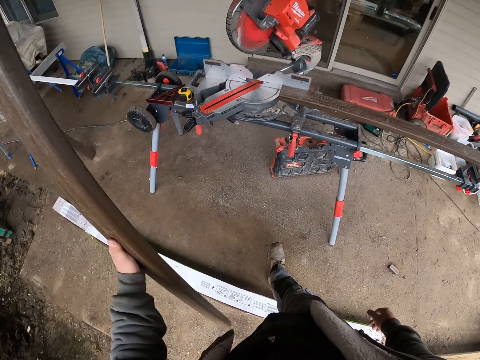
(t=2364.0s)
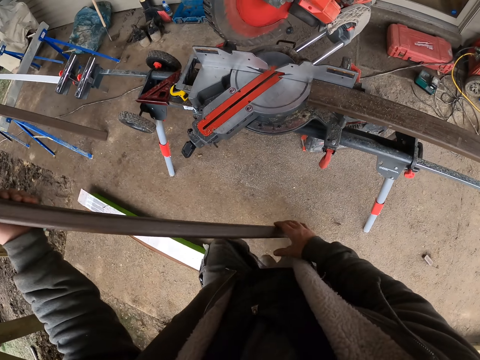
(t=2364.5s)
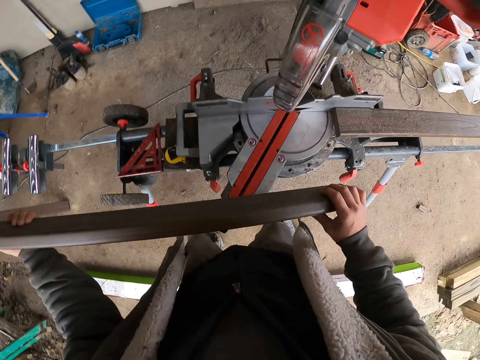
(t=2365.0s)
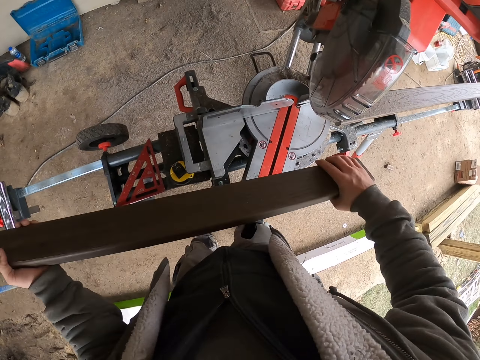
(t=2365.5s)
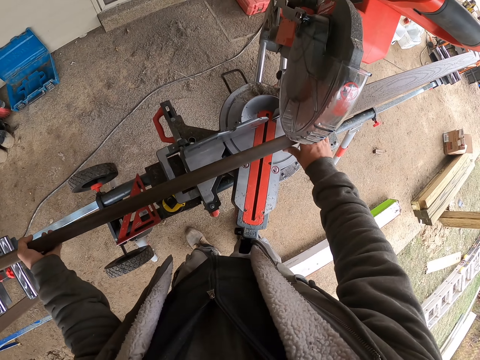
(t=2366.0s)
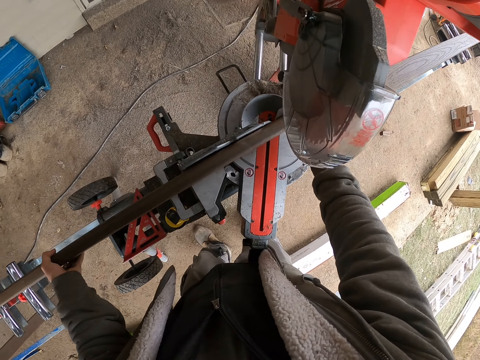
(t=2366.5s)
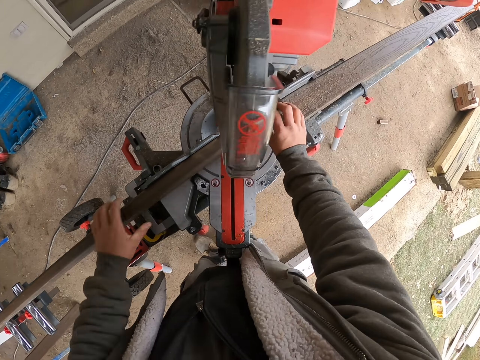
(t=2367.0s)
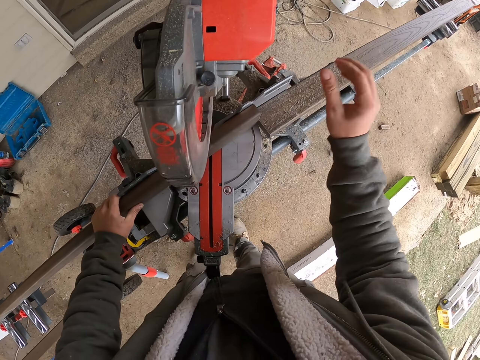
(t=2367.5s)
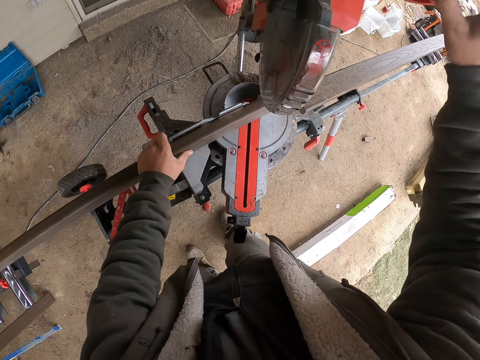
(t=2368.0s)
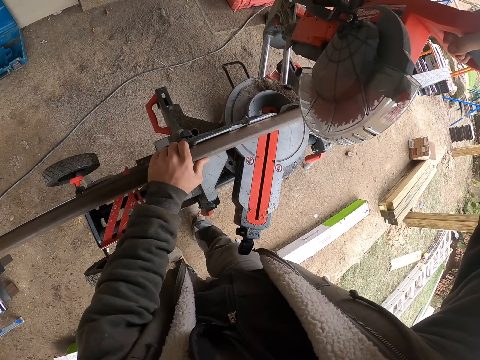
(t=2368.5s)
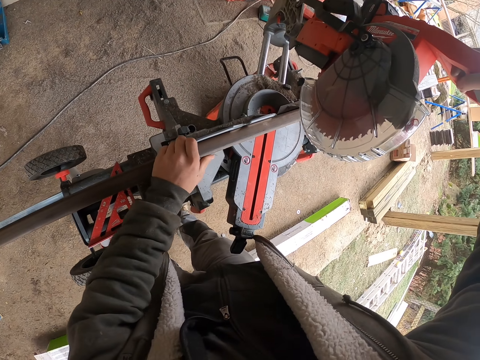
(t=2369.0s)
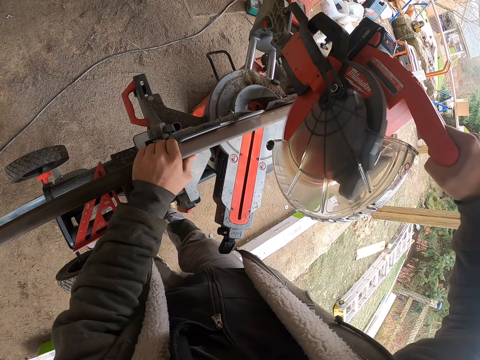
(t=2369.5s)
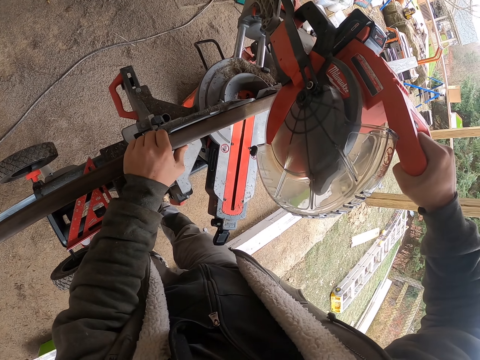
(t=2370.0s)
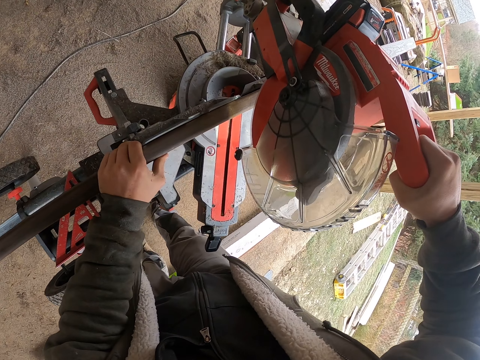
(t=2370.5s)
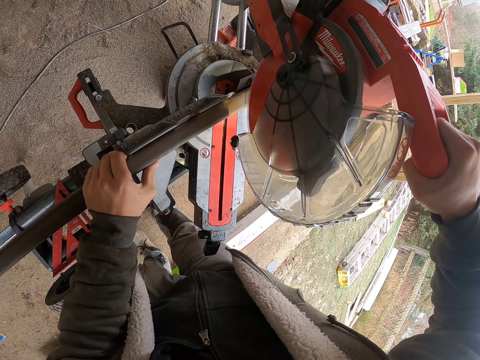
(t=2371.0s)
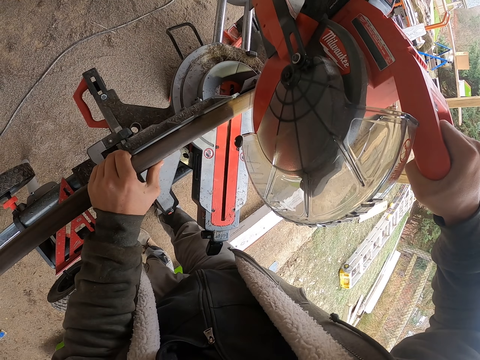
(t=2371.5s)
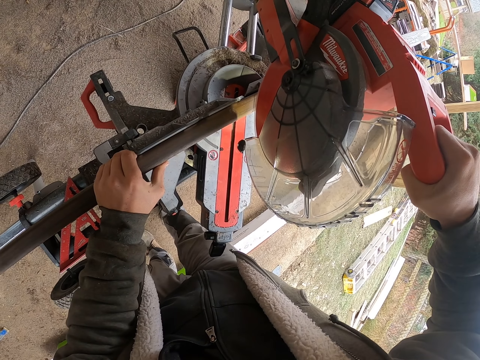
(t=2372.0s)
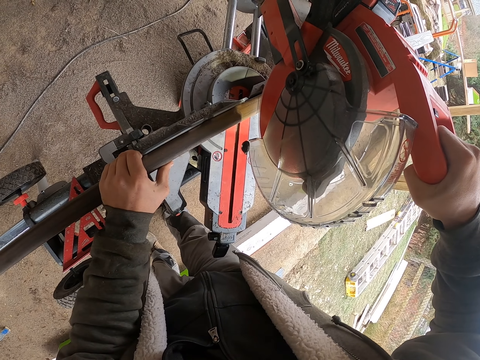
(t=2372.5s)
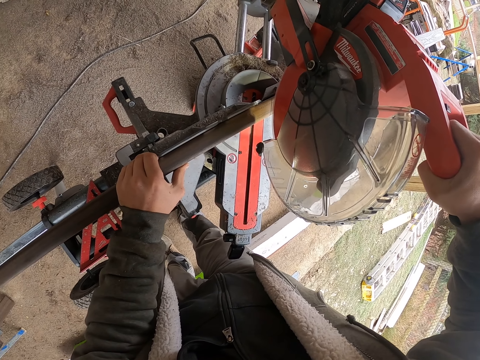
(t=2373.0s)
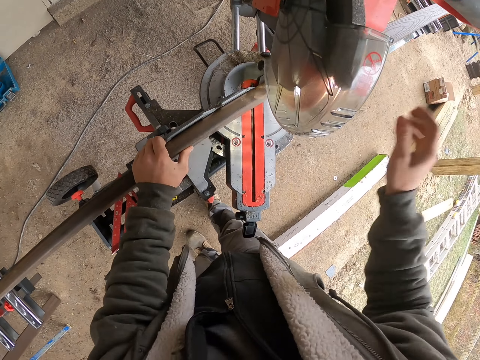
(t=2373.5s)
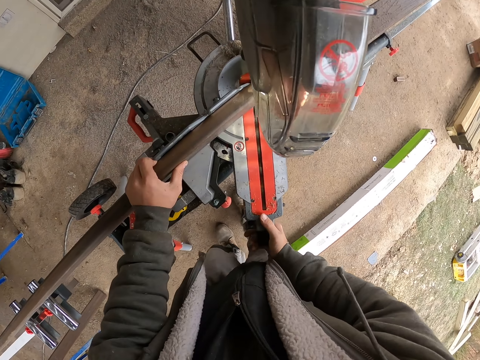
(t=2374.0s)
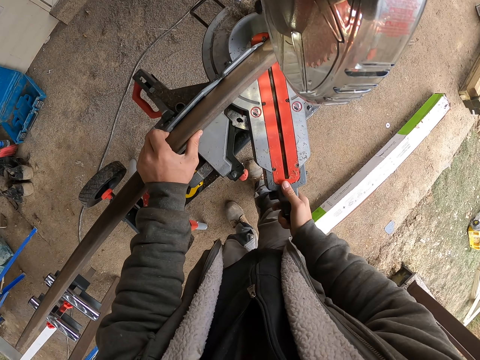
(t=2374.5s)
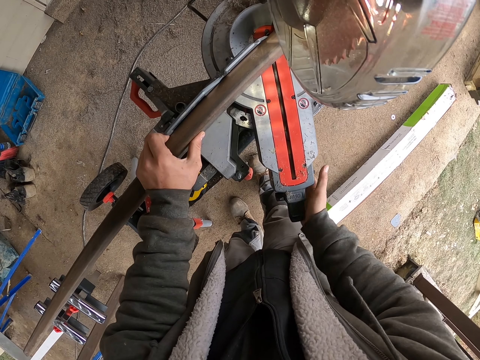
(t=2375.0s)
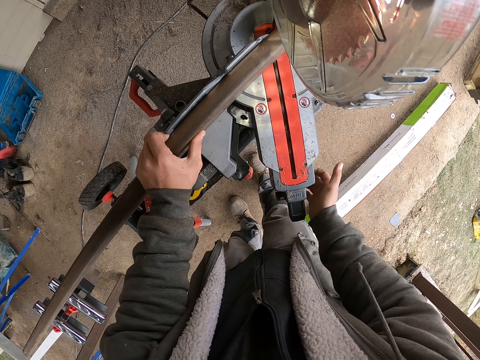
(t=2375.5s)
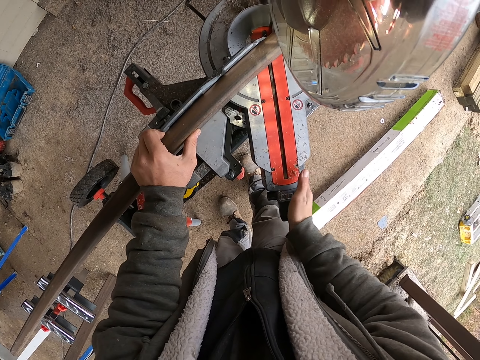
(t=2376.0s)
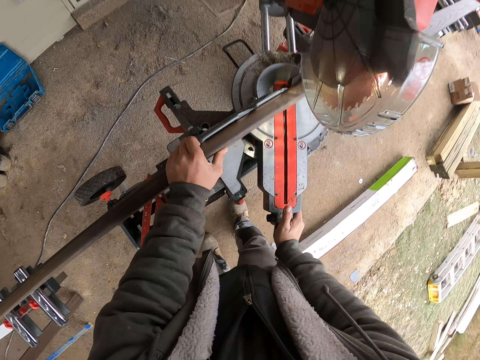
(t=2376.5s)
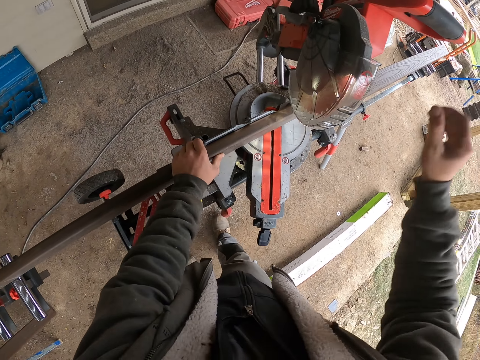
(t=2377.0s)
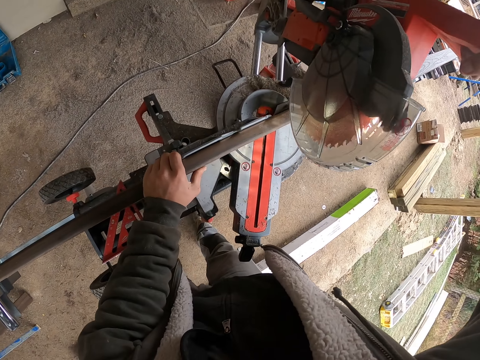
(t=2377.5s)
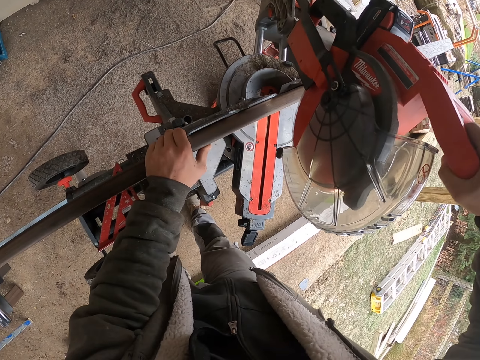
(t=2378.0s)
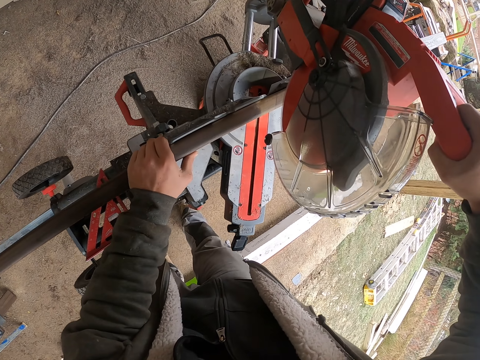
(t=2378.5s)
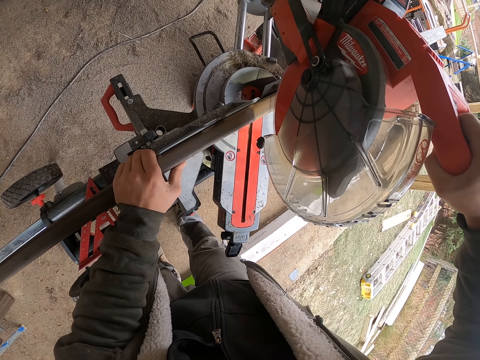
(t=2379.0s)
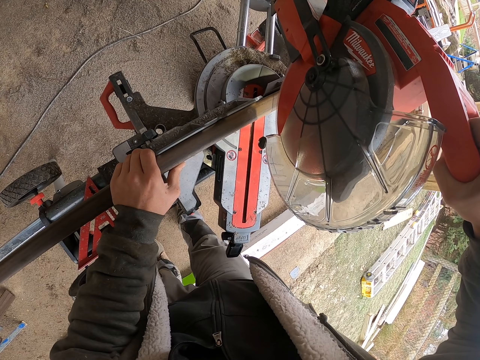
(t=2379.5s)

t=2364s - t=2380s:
The camera wearer adjusts the wood. They place the lumber on the wood cutter. They hold the saw machine handle. They lower the wood cutter. They adjust the machine. They adjust part of the saw machine. They hit on the wood cutter. They hold the machine handle. They lower the wood cutter.

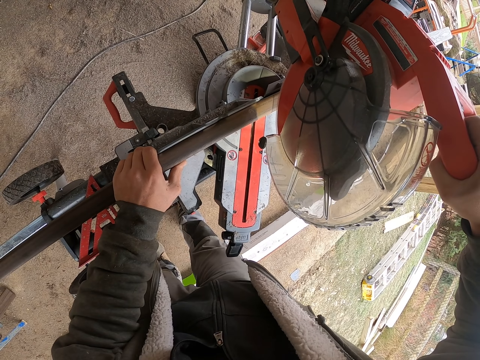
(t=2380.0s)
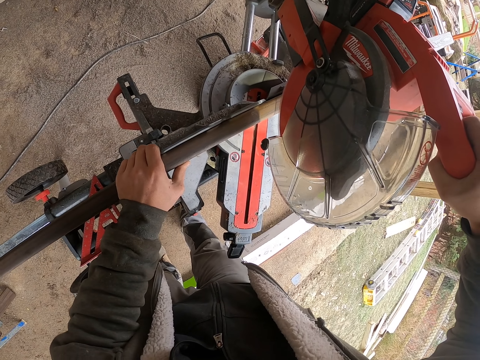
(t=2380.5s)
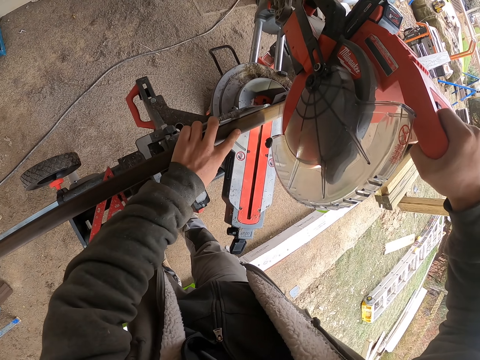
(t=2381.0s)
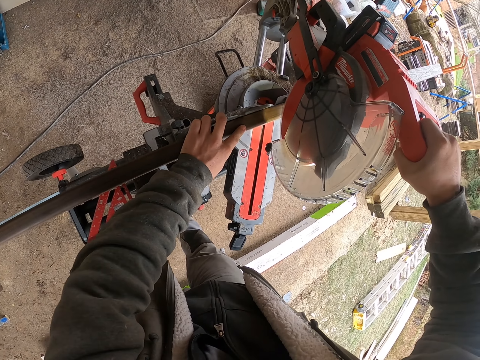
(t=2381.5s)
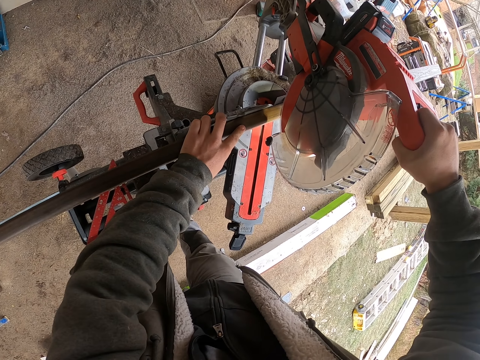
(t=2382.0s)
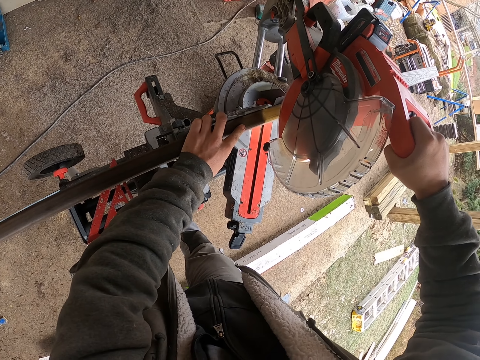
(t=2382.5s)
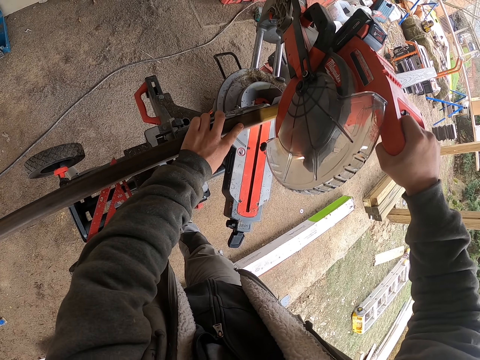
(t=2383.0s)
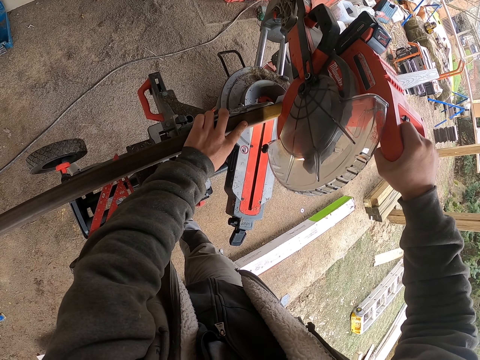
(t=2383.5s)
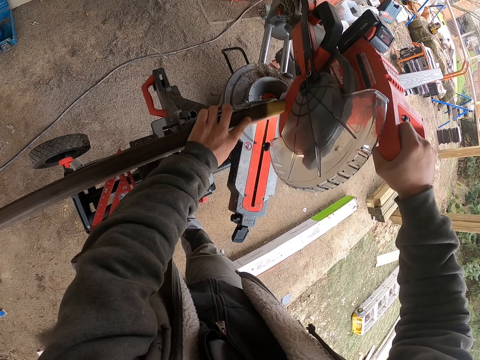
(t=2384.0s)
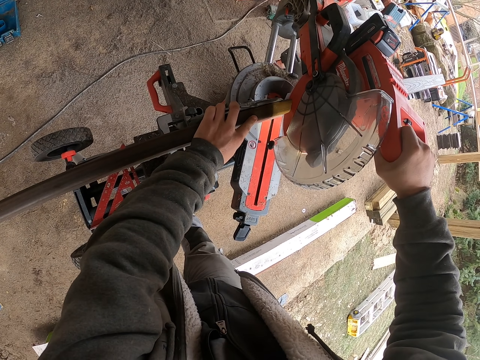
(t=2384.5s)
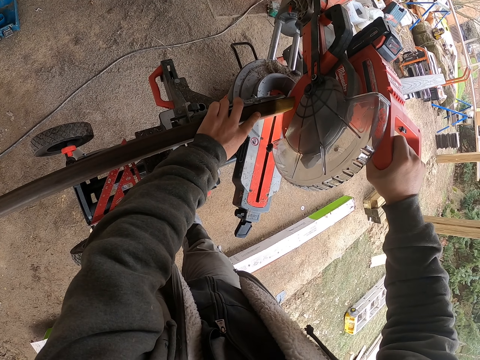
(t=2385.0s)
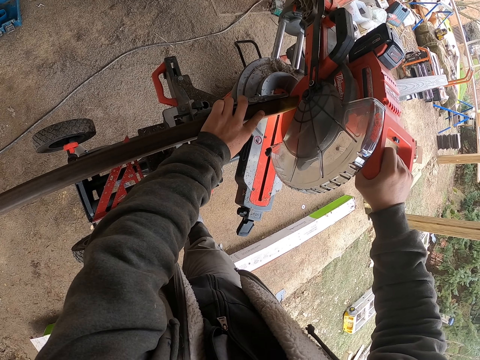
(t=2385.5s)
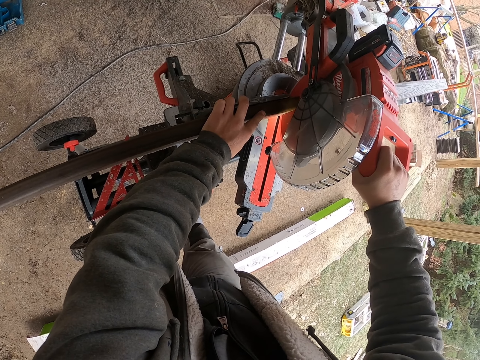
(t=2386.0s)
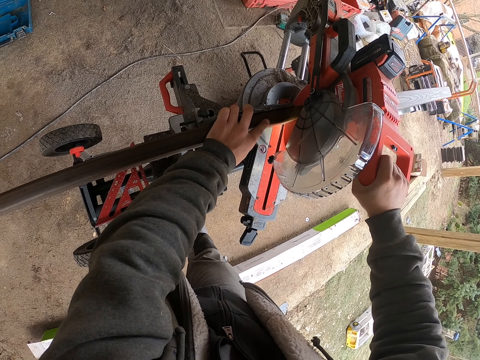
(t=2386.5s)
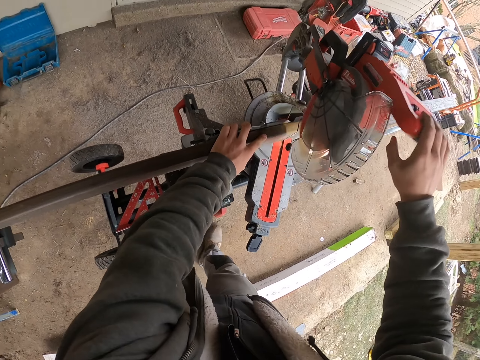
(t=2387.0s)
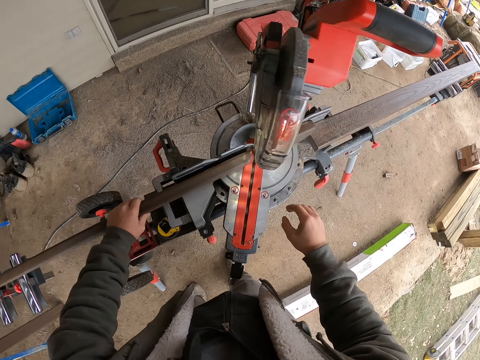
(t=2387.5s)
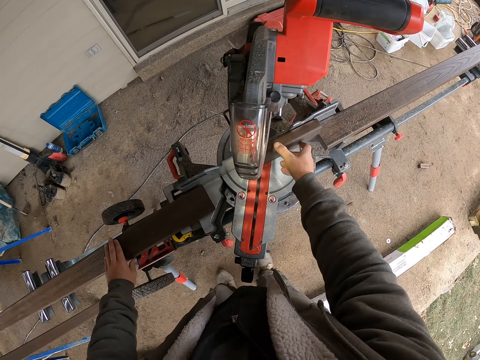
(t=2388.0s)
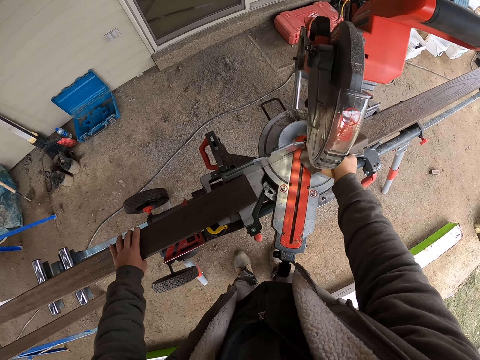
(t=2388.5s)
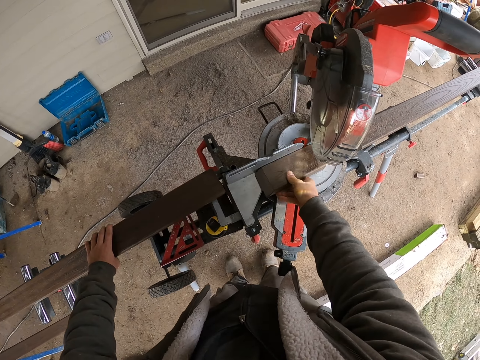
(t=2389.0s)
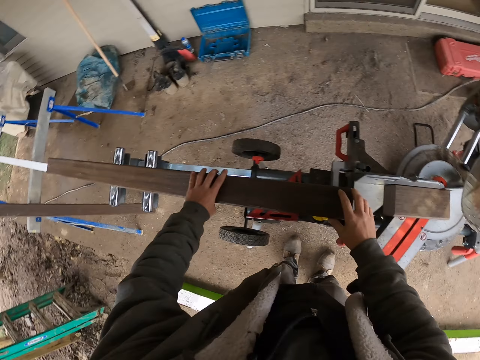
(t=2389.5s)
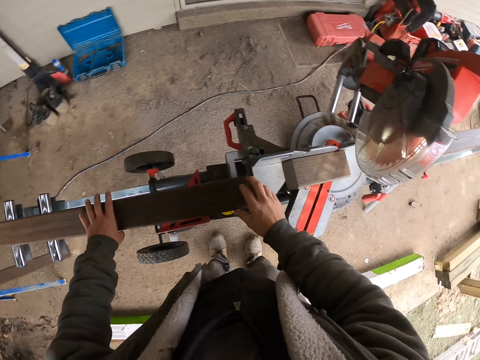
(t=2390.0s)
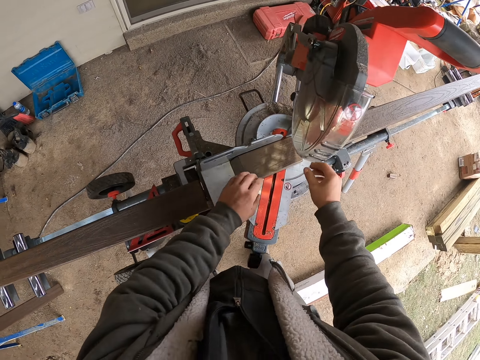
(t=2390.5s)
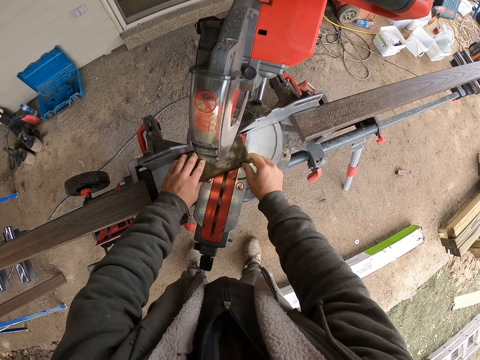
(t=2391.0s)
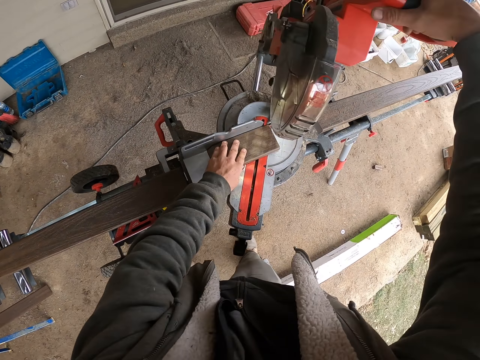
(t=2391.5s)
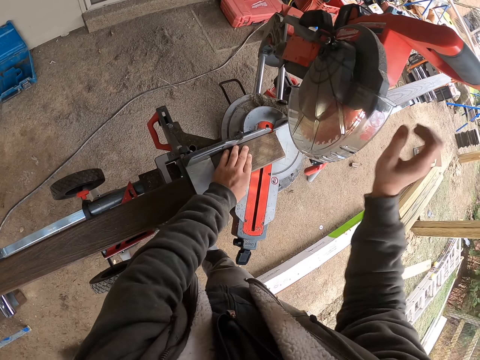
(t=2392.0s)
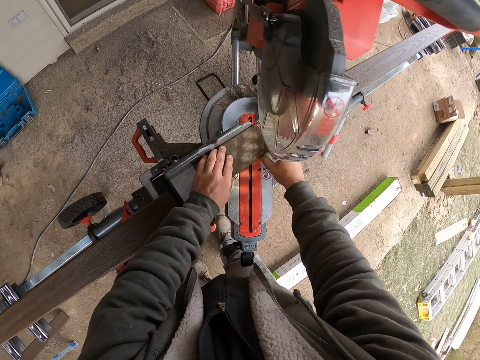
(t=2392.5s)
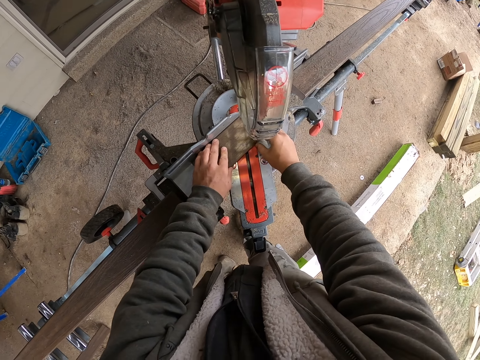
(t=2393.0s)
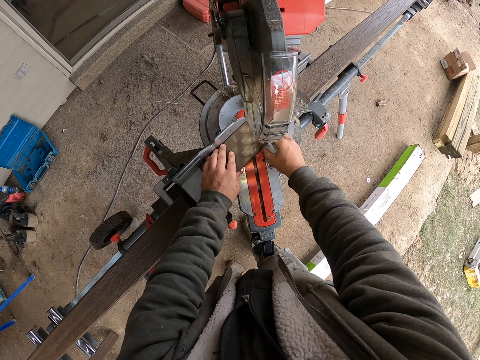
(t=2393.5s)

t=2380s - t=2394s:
The camera wearer cuts the lumber. They pick up the piece of lumber. They adjust the wood. They pick up the cut piece of lumber. They place the cut piece of lumber on the left side. They adjust the wood. They move the piece of lumber aside. They hold the piece of wood. They hold the machine handle. They lower the wood cutter. They adjust the cut piece of lumber.
